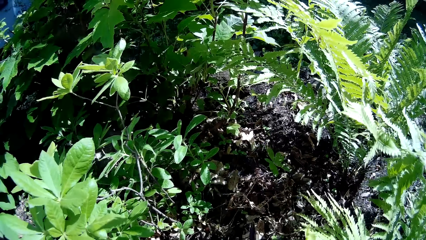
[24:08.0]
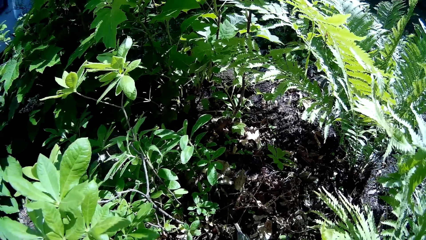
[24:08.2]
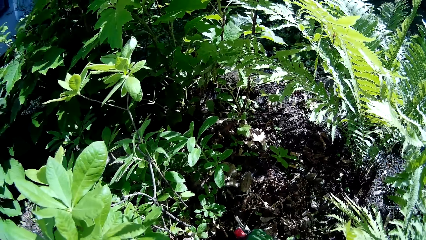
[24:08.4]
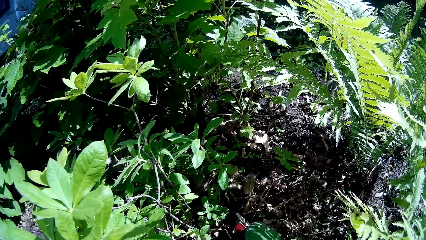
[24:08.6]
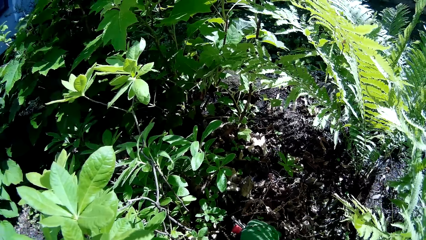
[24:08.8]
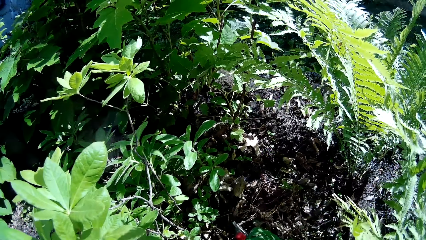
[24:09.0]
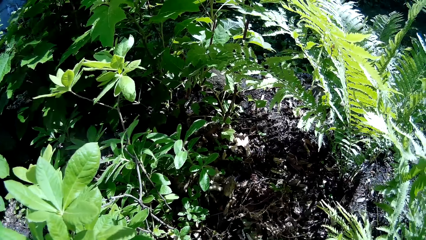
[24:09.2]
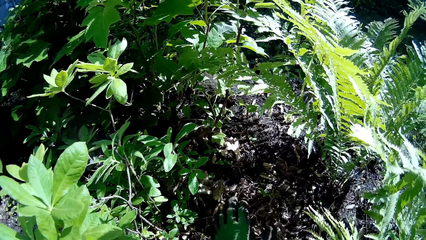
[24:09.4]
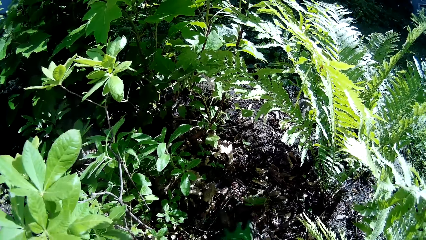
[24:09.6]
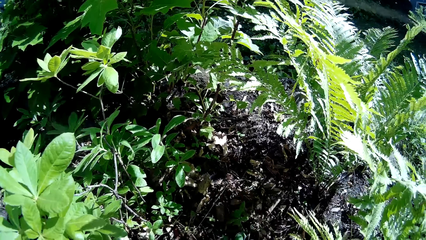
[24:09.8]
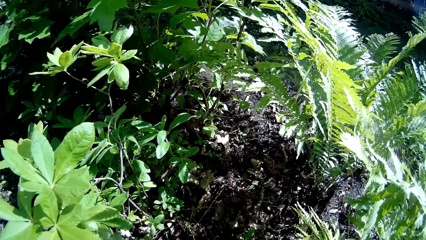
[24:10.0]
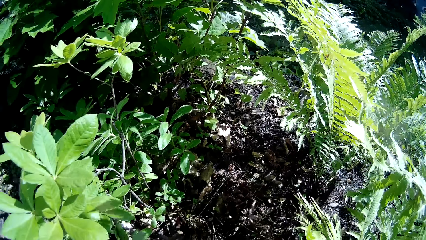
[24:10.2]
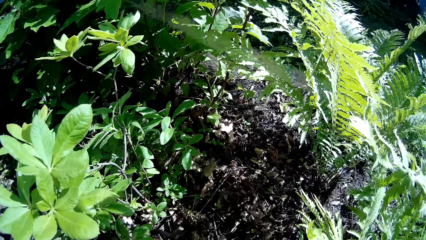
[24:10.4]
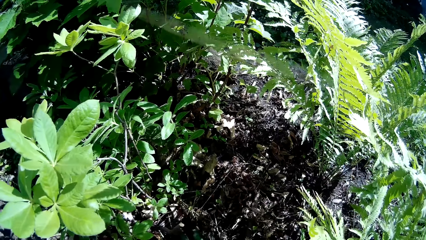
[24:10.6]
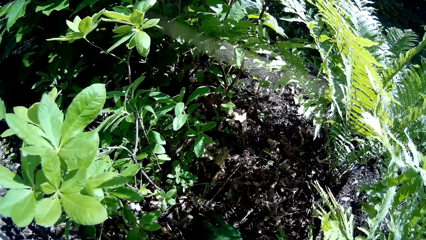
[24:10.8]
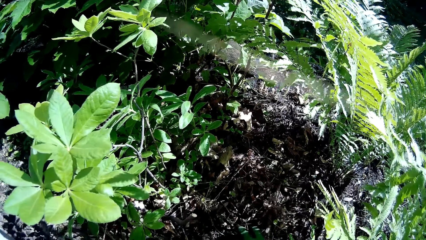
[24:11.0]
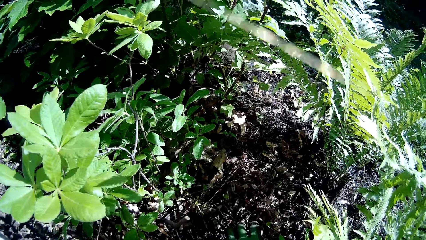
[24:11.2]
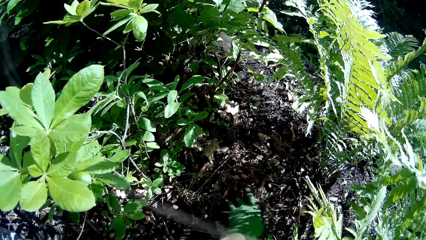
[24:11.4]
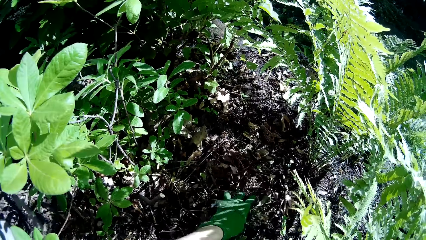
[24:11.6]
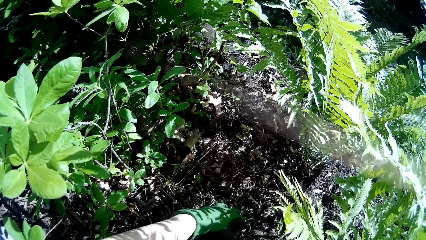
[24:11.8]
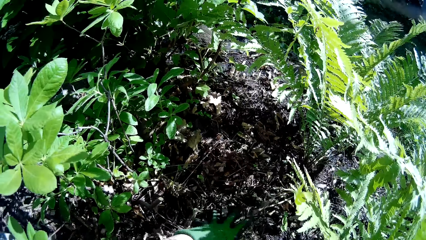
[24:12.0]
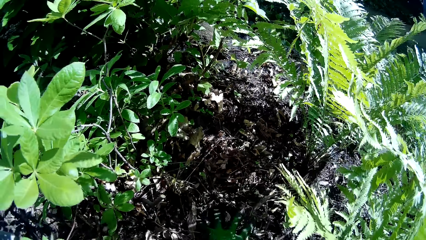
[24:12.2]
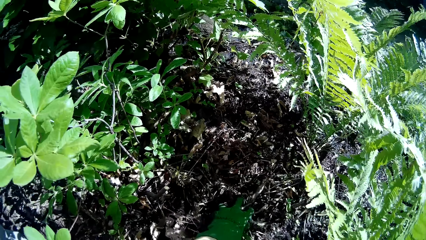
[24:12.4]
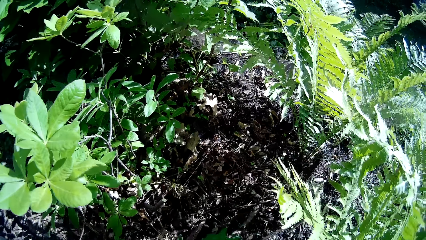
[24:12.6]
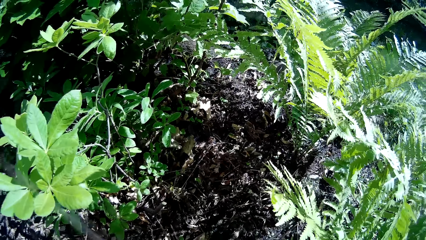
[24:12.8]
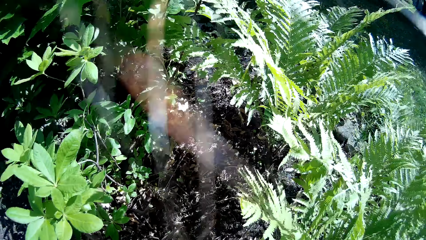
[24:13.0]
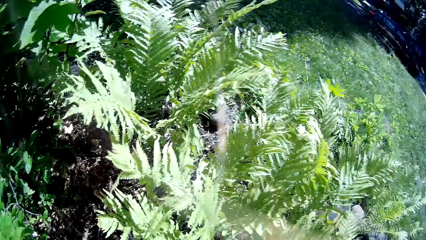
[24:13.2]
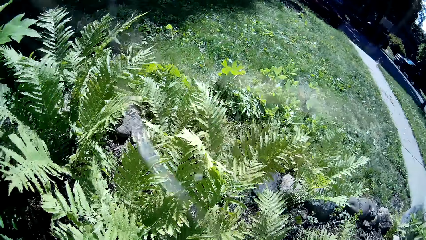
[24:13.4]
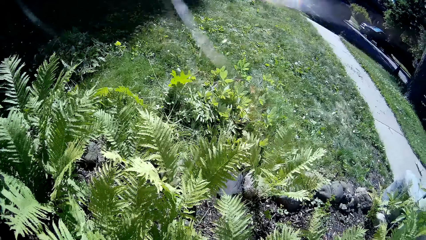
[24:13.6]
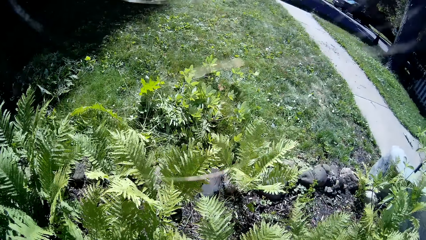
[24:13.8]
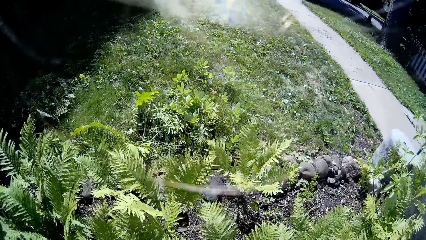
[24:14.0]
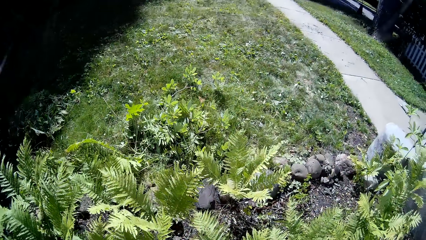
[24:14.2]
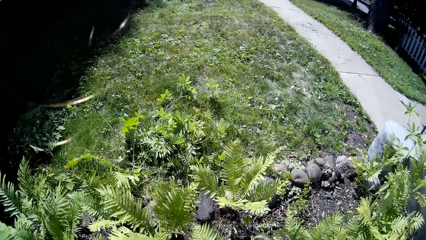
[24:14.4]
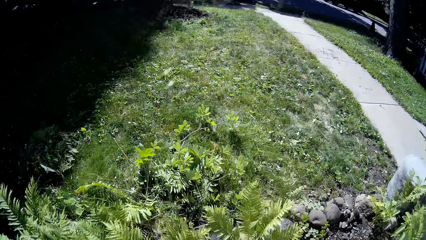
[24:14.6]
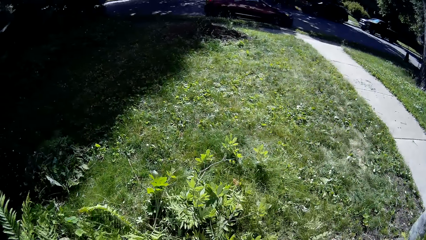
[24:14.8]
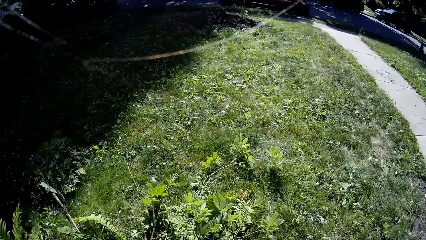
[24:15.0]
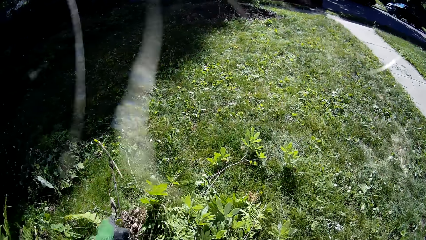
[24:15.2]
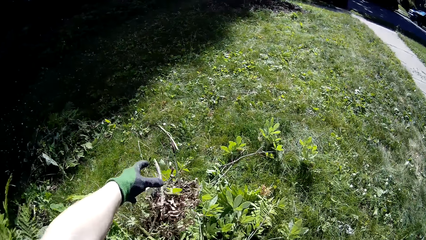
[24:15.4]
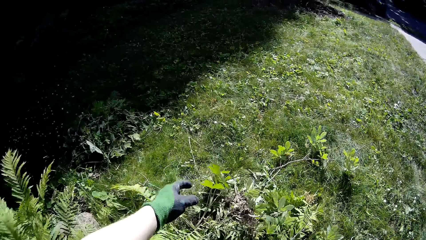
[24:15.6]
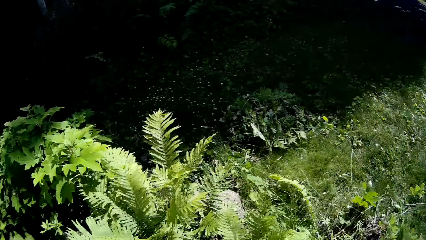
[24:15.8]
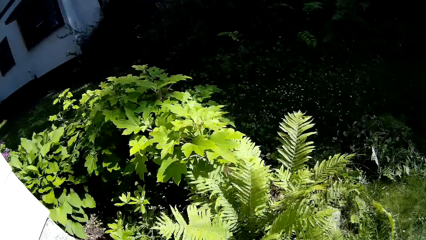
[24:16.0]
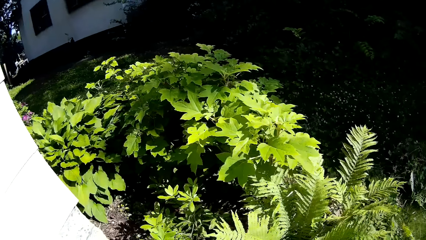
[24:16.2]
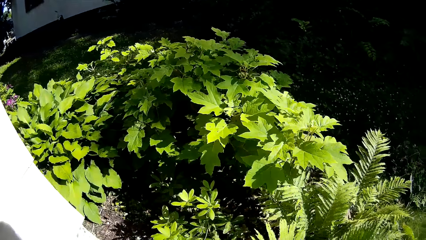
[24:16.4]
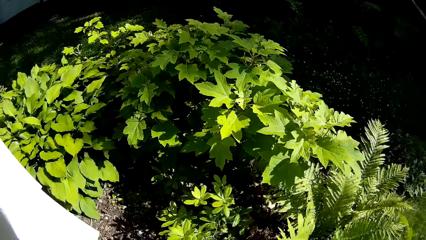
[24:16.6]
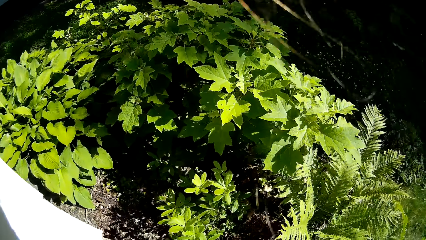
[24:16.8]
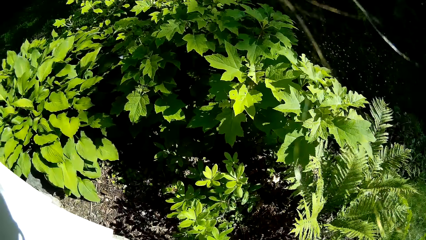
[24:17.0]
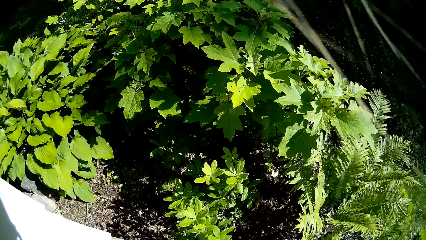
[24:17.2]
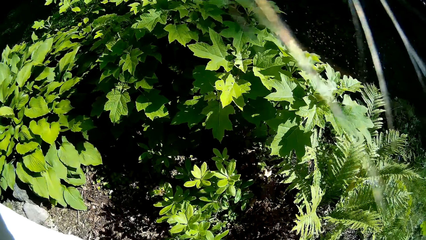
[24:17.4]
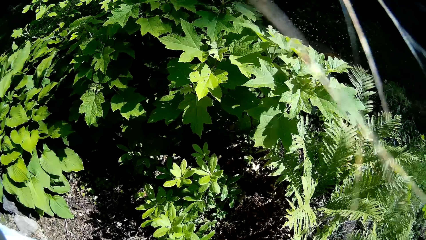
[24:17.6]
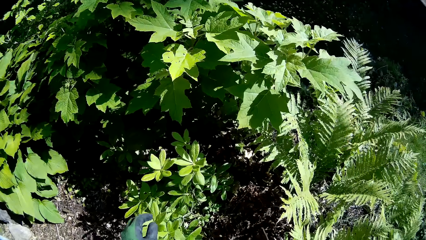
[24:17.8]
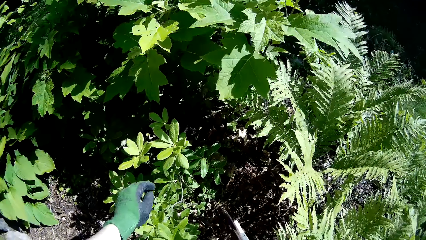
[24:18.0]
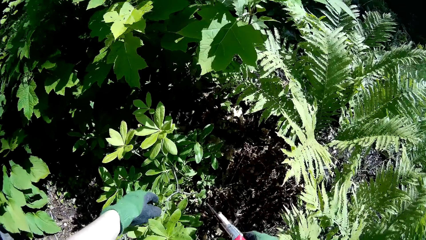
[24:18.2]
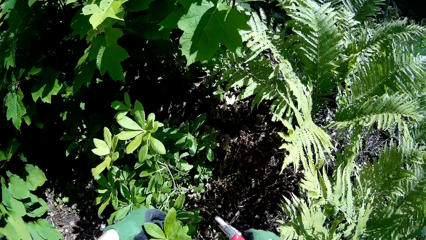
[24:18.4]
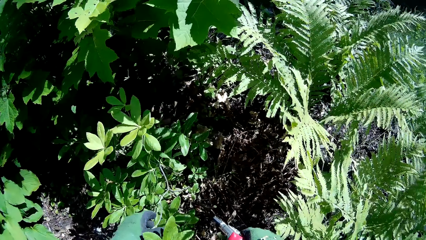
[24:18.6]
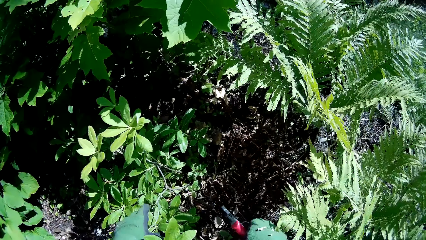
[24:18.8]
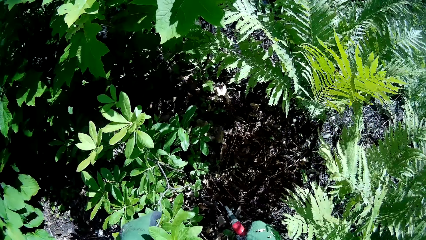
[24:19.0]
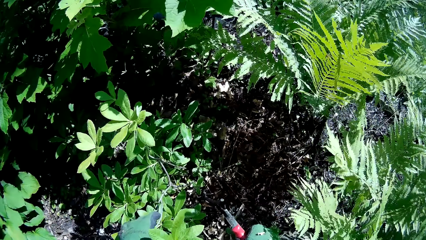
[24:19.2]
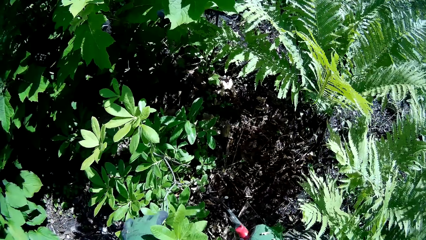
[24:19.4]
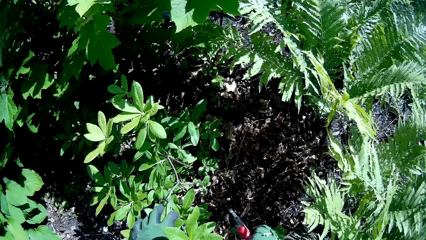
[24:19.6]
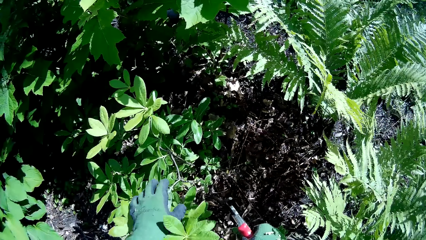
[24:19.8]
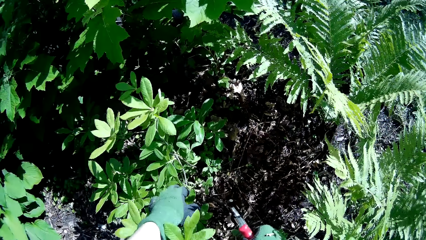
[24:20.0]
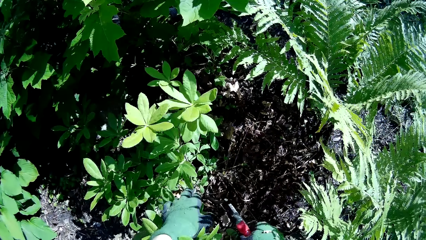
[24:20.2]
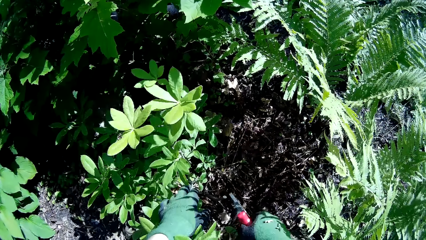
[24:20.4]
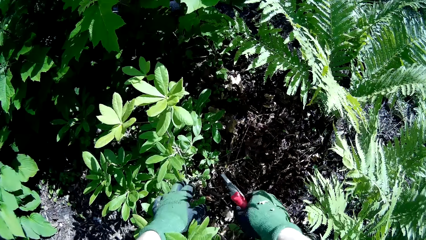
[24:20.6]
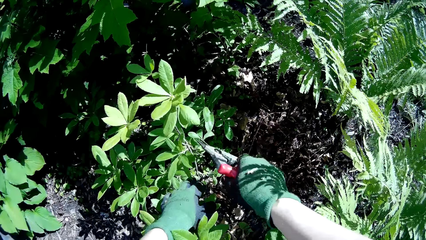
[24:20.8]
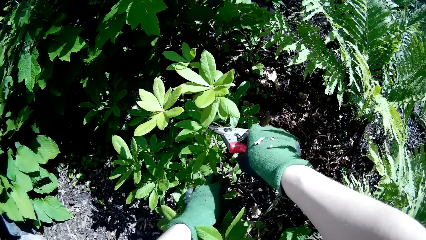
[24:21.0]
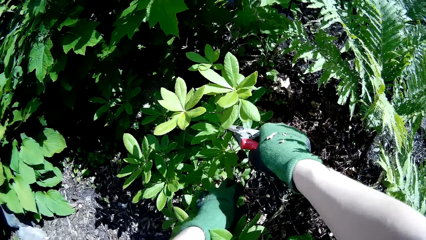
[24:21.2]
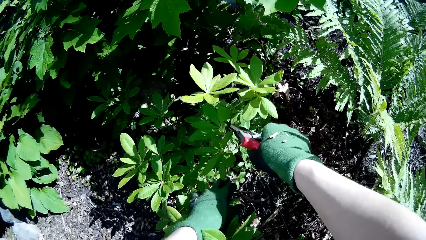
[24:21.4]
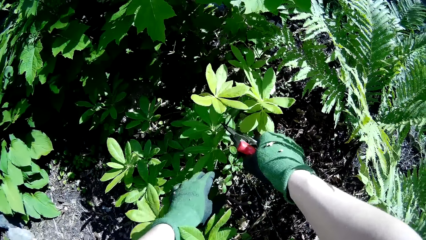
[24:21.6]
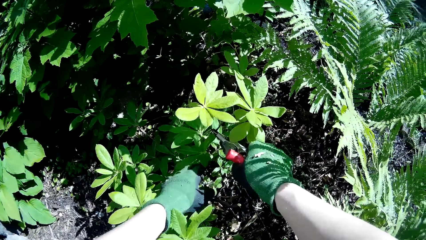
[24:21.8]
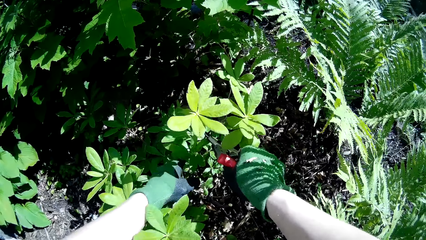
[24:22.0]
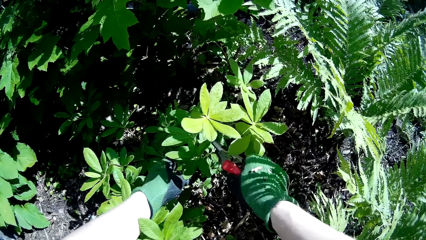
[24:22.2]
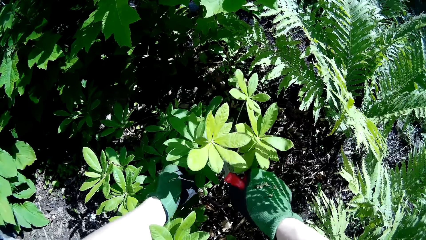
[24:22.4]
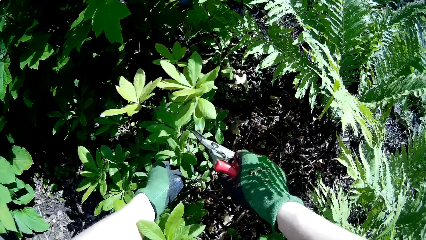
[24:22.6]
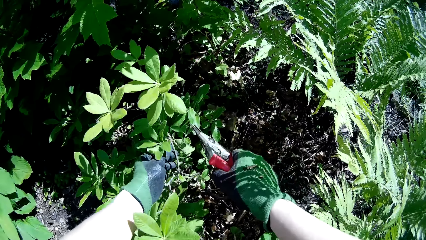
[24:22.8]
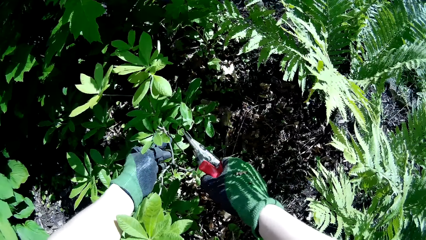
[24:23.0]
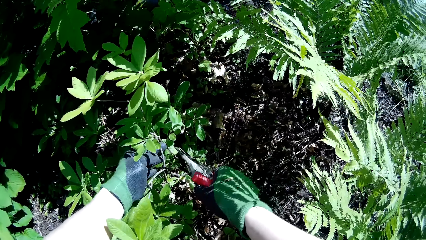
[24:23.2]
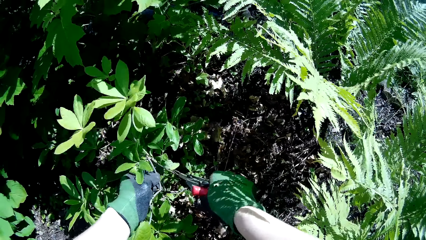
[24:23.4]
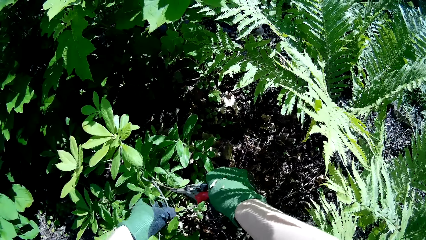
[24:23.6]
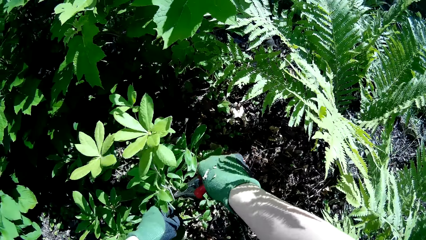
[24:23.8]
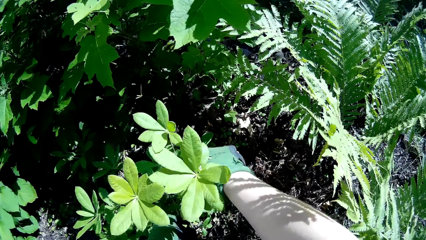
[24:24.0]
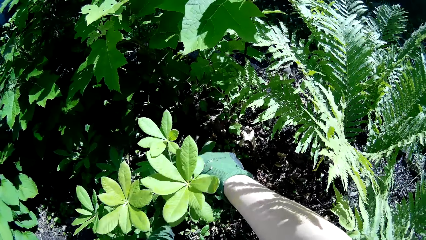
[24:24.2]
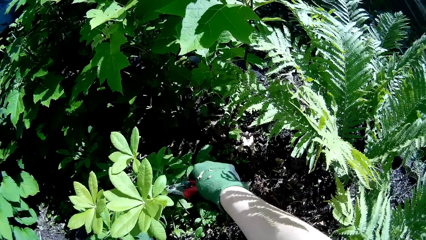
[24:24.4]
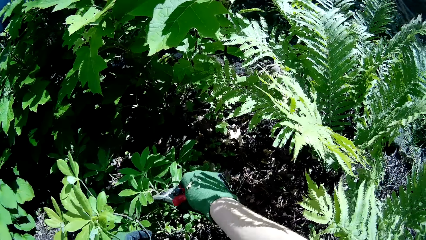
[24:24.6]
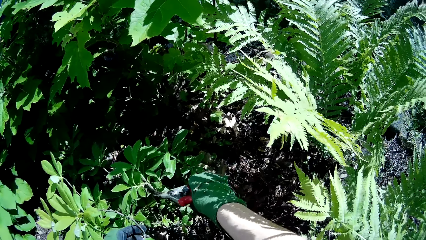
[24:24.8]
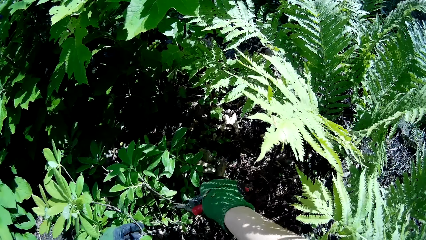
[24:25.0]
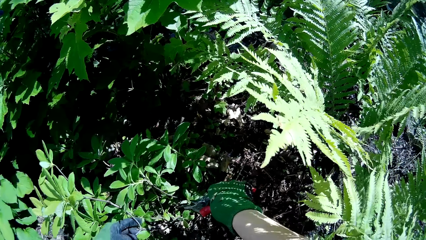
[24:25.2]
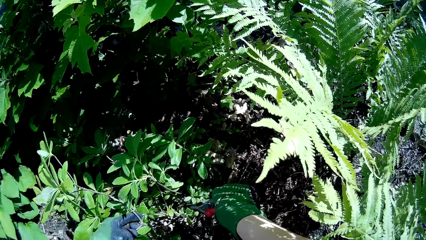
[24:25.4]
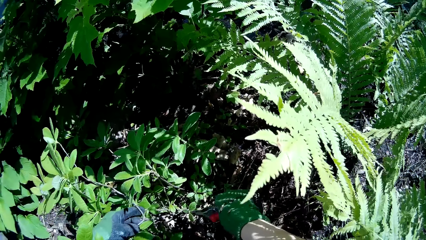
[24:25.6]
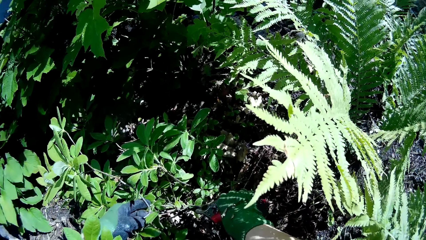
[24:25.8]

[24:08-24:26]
The camera wearer packs a handful of dried leaves with her left hand. She pours the handful of dried leaves on the ground with her left hand. She throws the weed. She holds a branch of a tree with her left hand.
